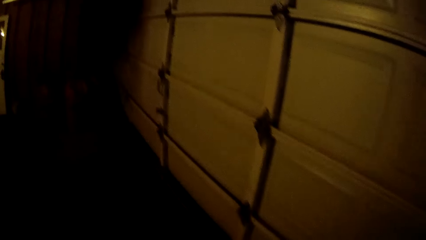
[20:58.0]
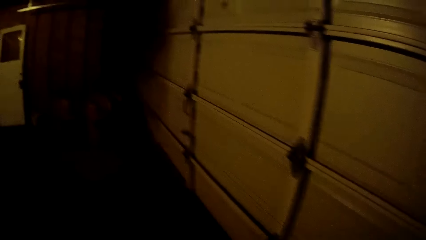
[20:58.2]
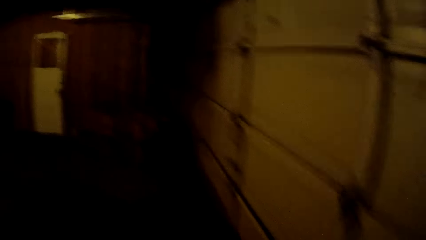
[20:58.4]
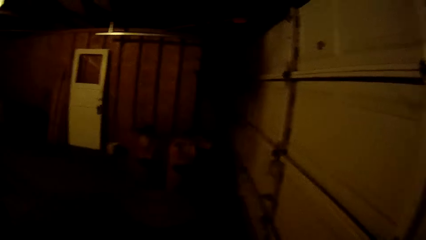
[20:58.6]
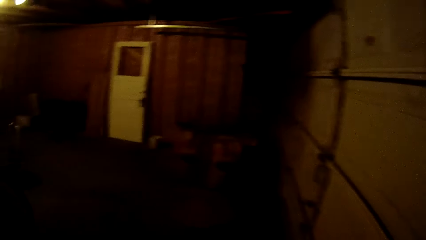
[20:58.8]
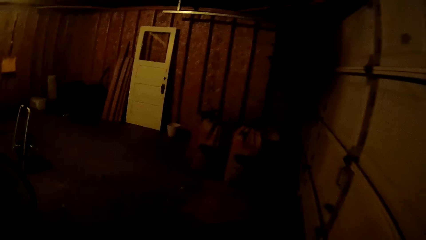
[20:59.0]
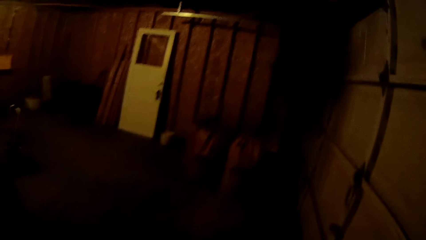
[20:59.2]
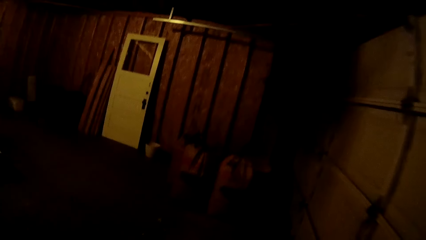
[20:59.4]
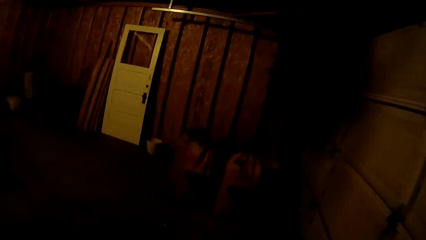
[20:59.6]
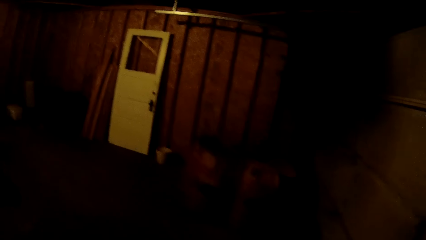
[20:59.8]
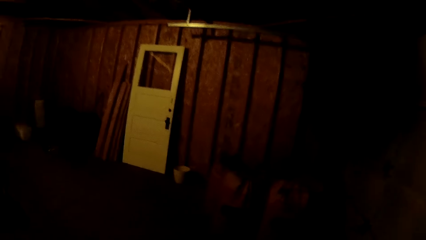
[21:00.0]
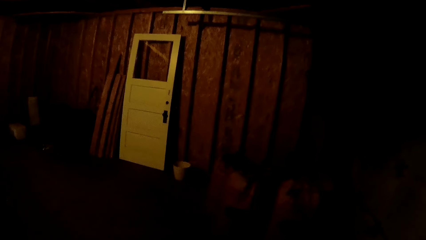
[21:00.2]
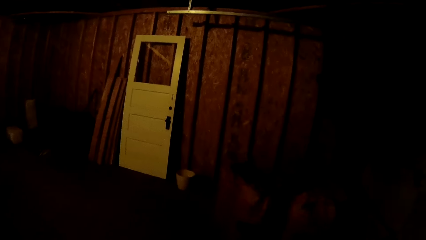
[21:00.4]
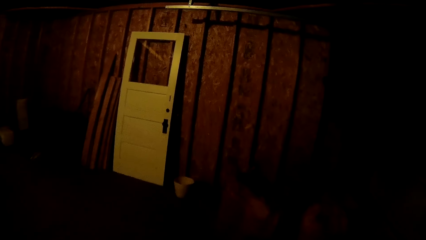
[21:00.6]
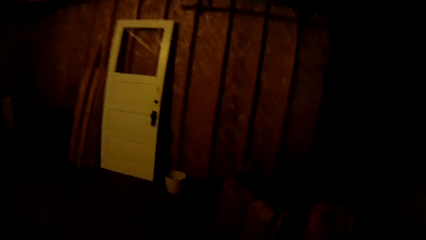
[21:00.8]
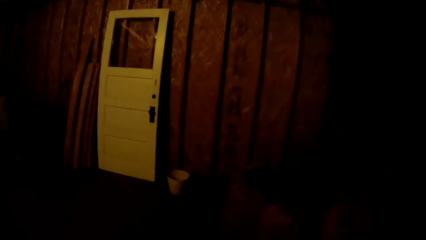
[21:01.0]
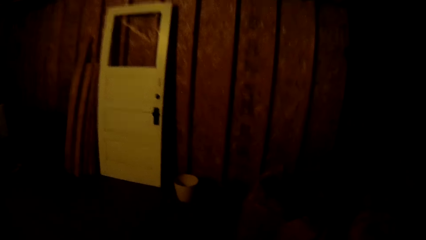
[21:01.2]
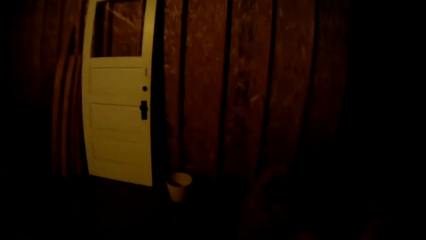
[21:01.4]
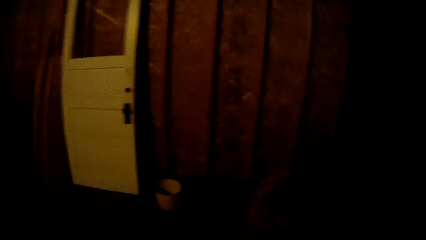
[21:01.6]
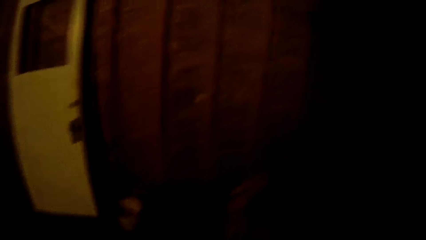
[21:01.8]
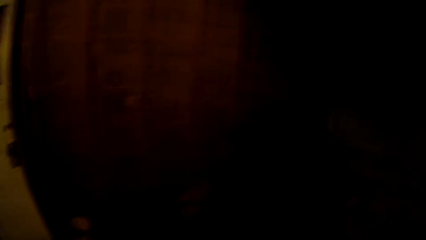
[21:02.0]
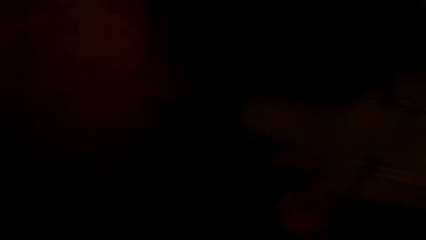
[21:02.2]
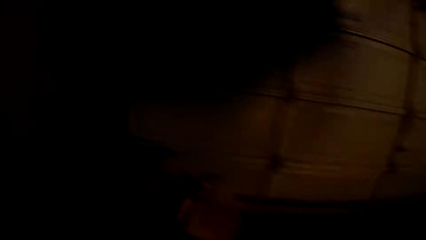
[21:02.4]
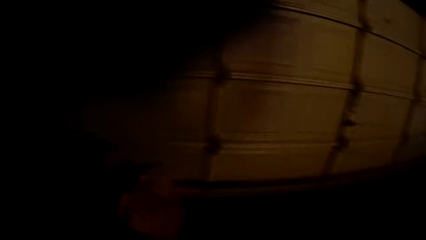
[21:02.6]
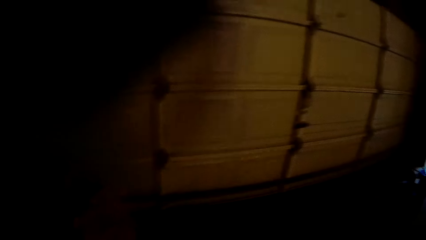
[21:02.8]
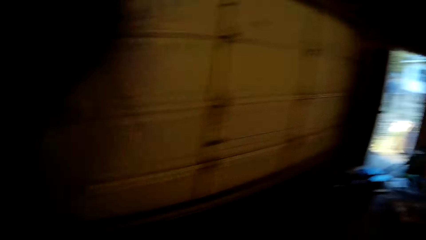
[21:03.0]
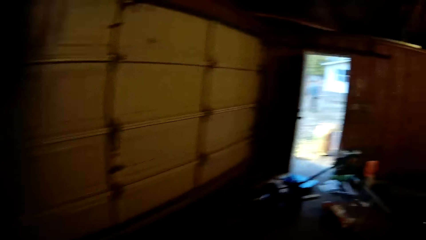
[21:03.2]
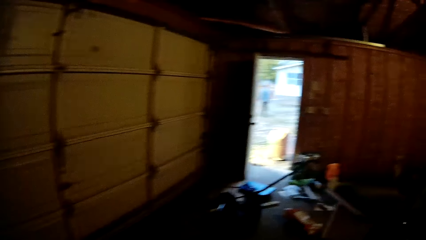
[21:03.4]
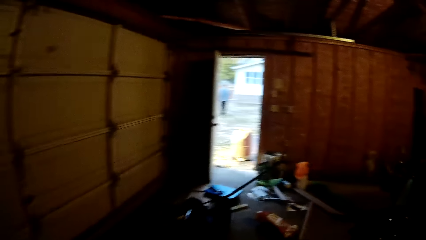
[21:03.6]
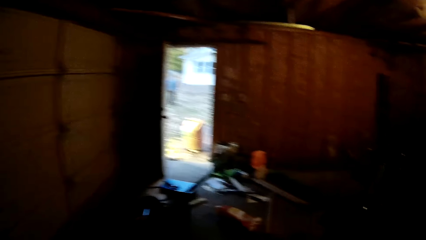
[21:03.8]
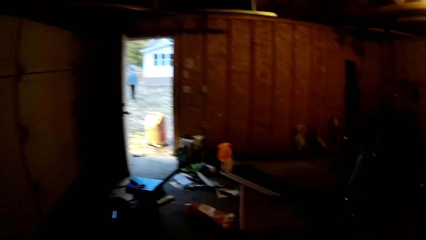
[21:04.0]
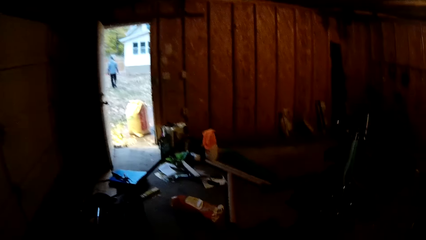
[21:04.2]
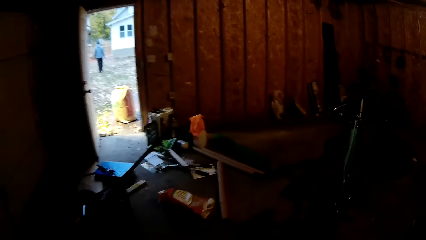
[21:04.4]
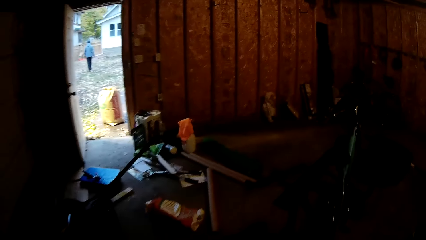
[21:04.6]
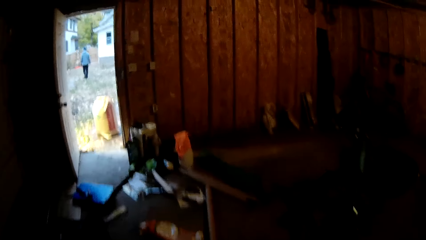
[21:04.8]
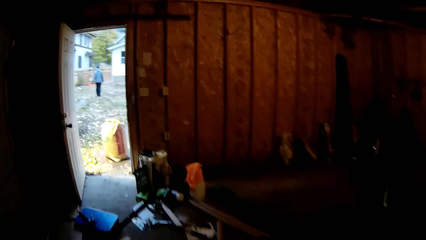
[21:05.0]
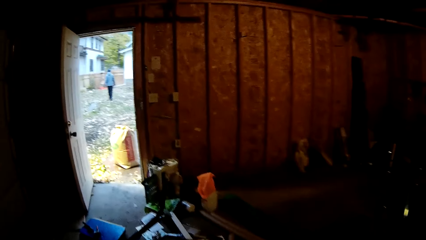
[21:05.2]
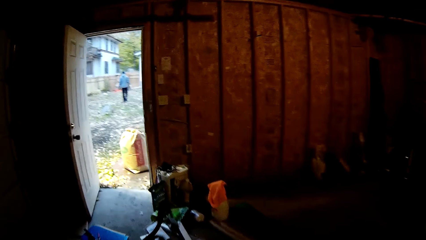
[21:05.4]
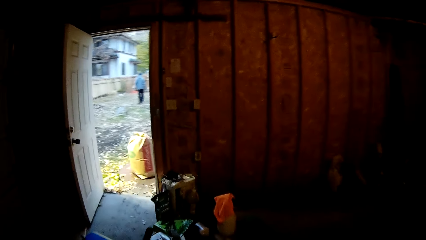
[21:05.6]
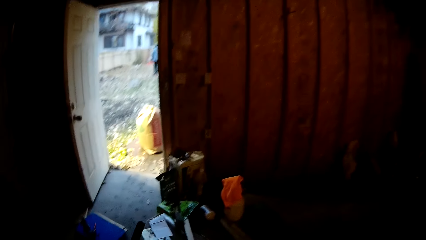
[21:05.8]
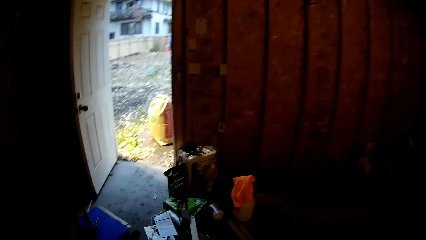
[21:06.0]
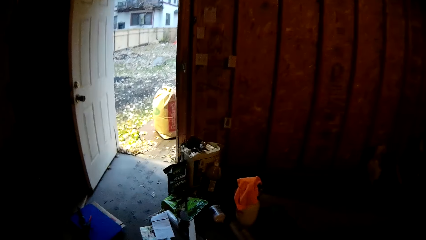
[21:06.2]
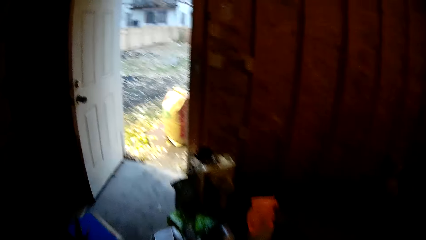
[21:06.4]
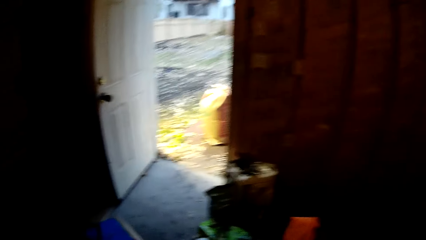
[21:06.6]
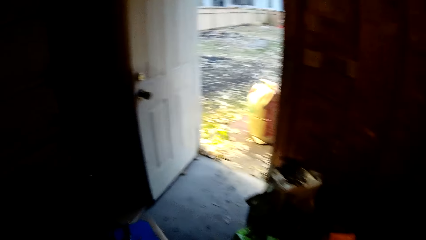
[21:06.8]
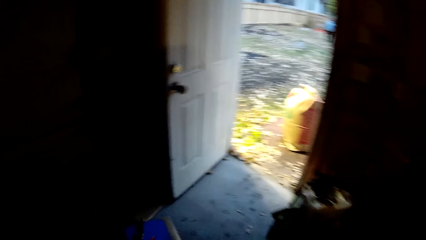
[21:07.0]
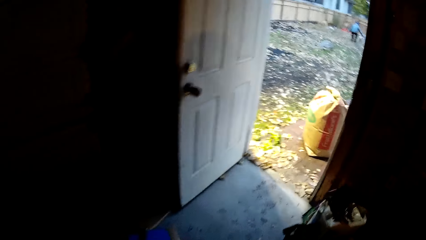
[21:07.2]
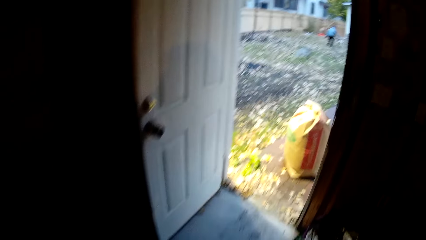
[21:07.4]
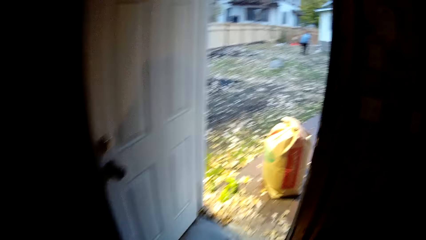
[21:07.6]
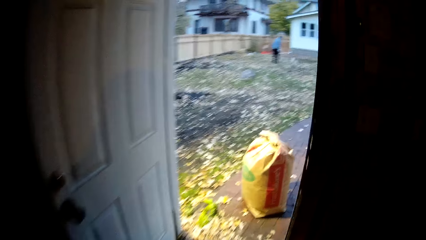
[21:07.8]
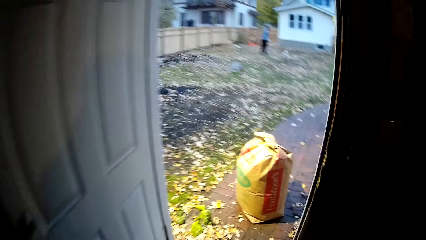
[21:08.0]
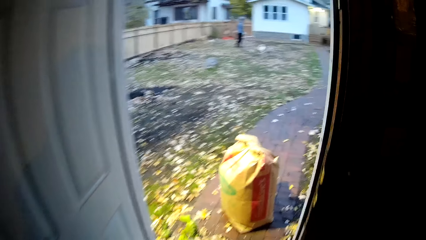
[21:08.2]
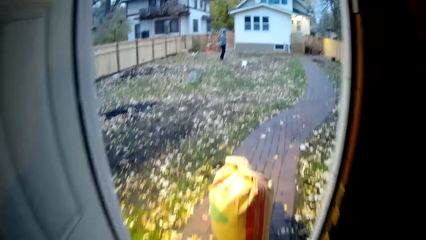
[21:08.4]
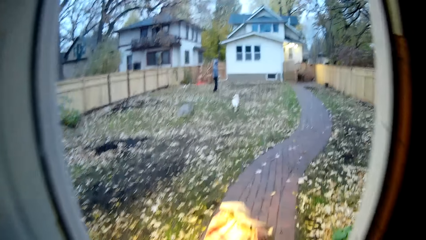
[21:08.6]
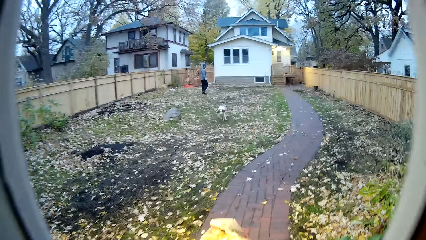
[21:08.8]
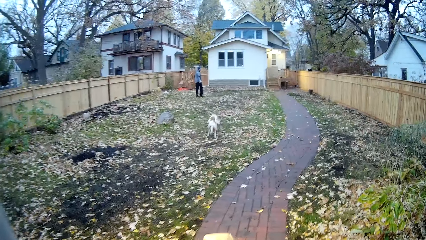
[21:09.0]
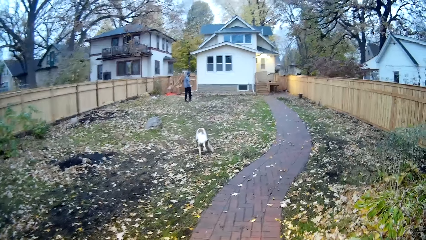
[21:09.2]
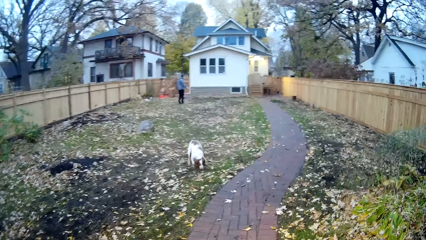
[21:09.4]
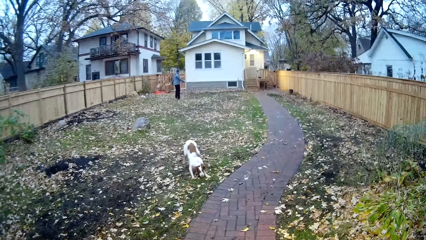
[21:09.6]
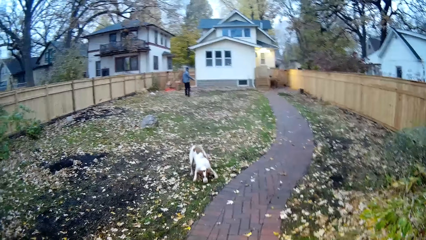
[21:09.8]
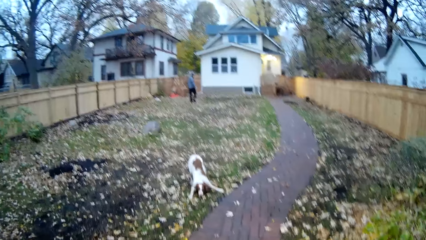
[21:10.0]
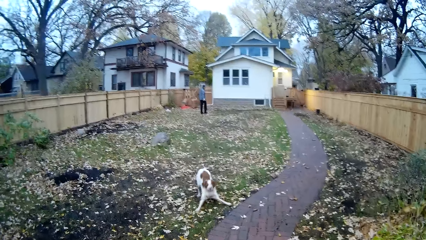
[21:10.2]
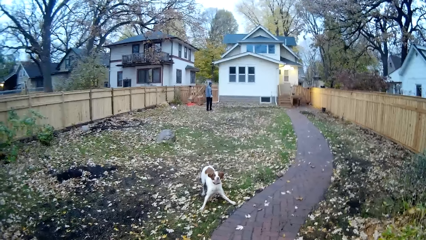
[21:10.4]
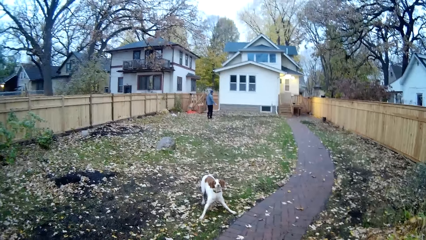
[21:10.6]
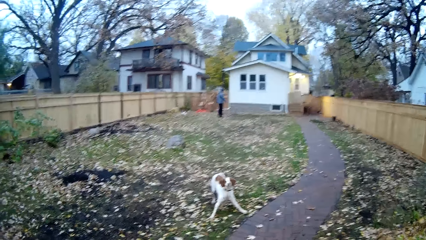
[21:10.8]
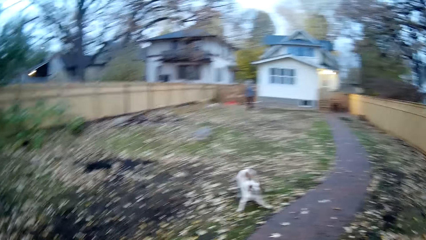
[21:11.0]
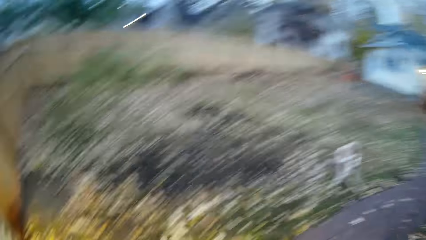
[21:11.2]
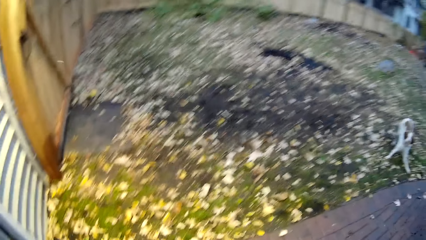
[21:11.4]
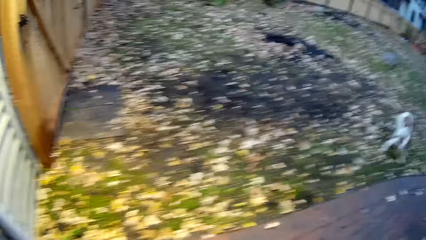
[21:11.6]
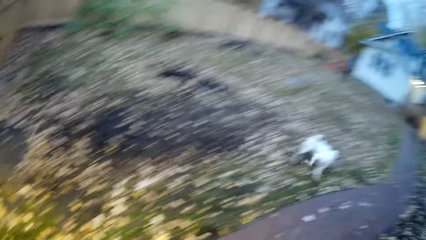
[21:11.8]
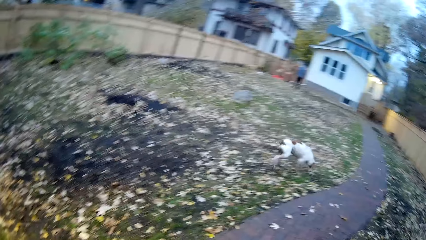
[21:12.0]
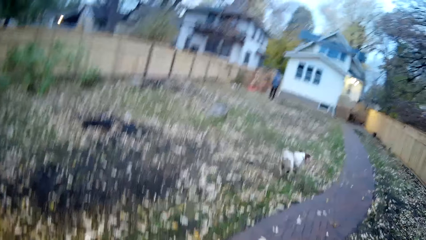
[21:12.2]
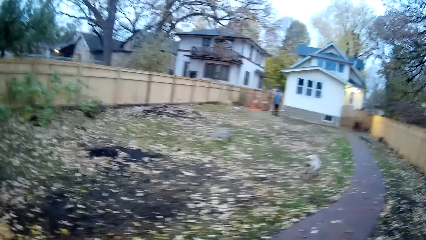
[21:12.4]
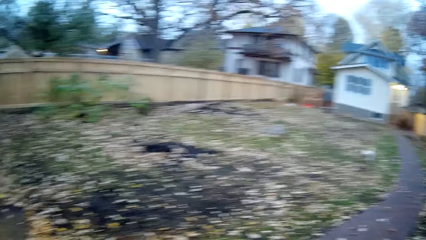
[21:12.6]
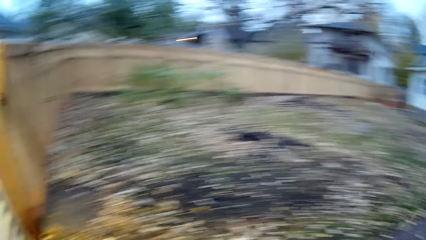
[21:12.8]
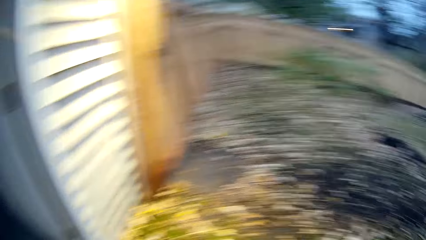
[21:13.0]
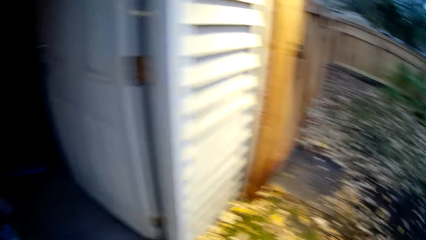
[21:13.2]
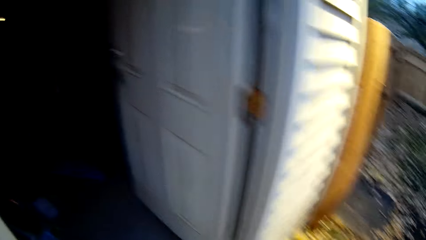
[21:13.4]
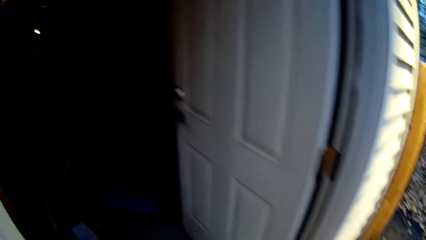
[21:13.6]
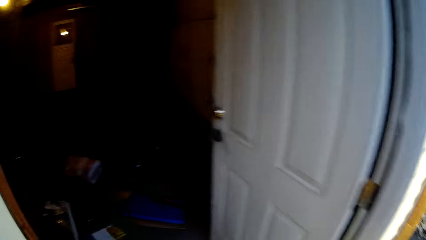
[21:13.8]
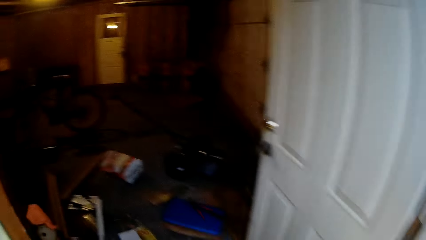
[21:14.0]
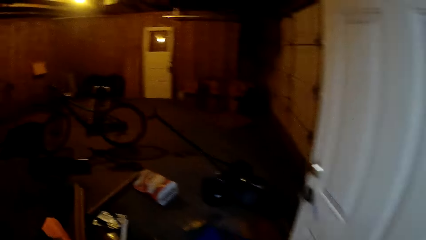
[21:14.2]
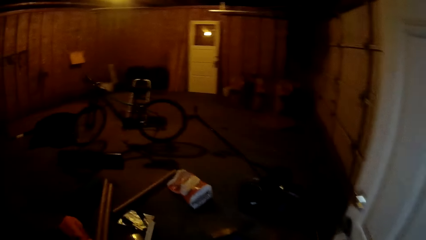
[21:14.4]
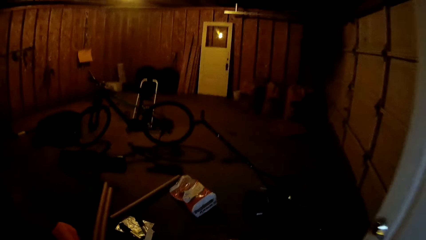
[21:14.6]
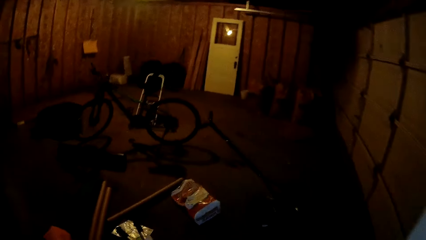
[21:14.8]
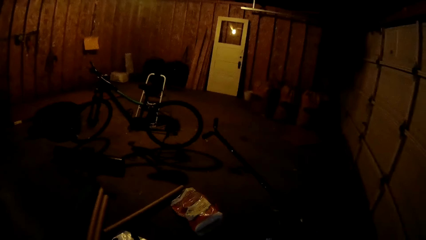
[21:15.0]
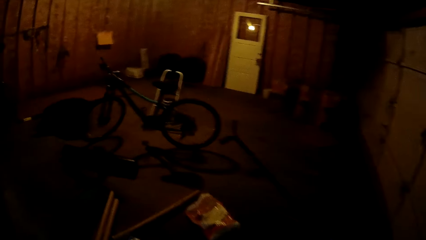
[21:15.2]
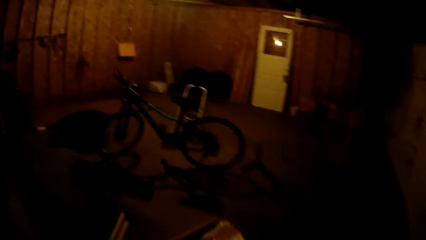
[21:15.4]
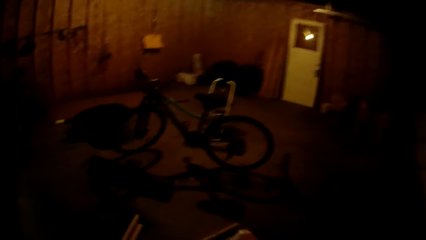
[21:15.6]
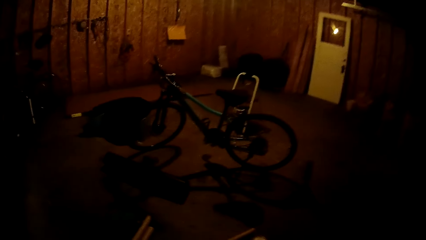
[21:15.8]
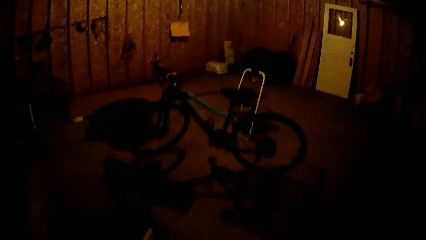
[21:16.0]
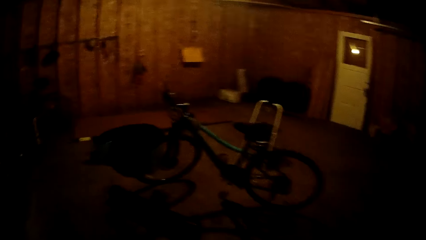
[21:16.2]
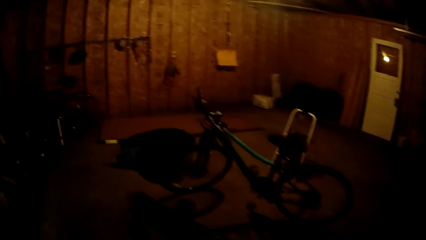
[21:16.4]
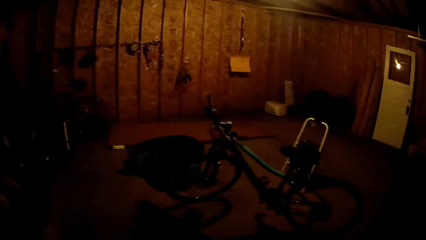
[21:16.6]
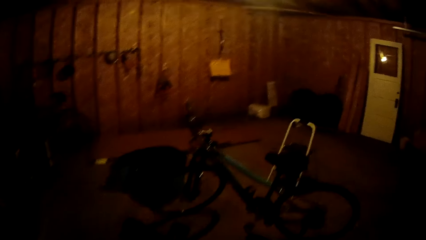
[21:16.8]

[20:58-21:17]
The camera wearer walks outside the building into the field of the compound. They look around. They walk into the room close to the compound entrance.
